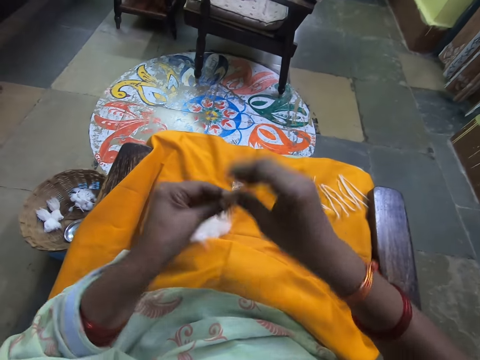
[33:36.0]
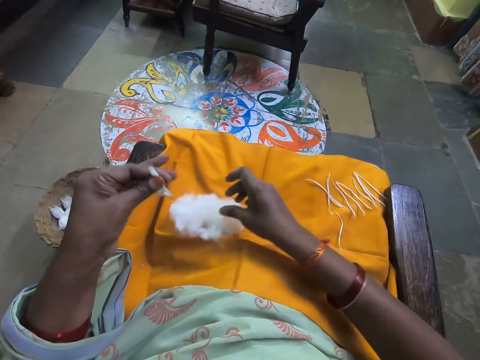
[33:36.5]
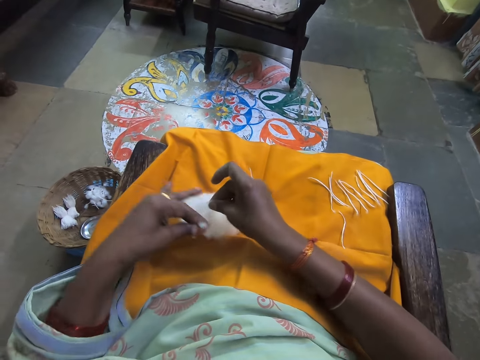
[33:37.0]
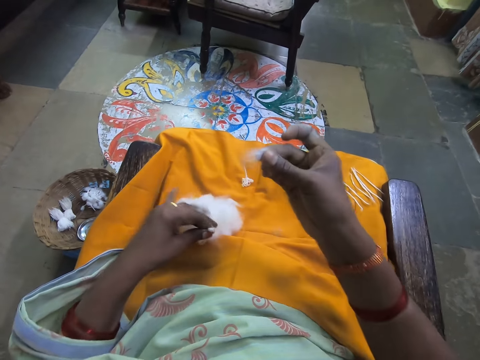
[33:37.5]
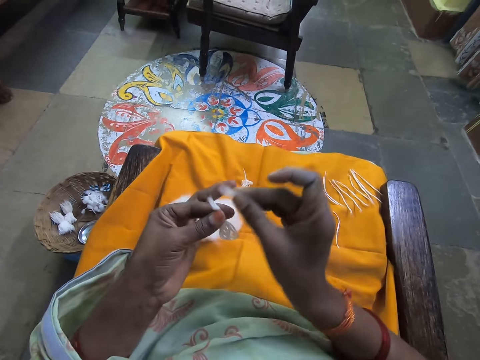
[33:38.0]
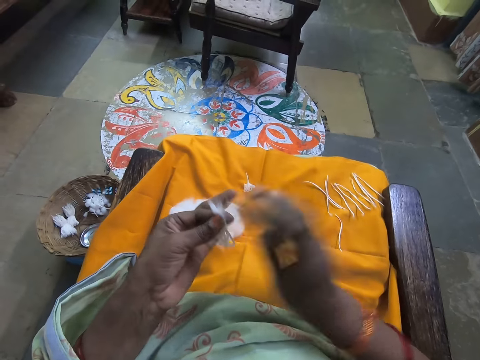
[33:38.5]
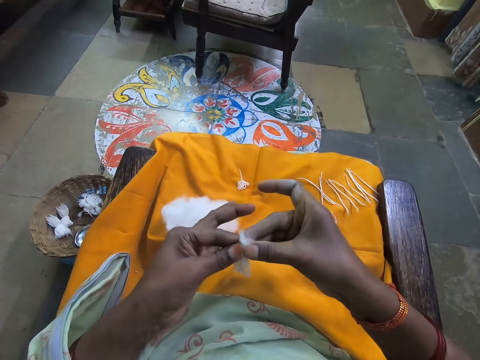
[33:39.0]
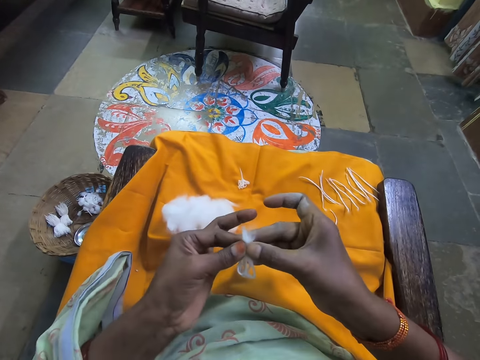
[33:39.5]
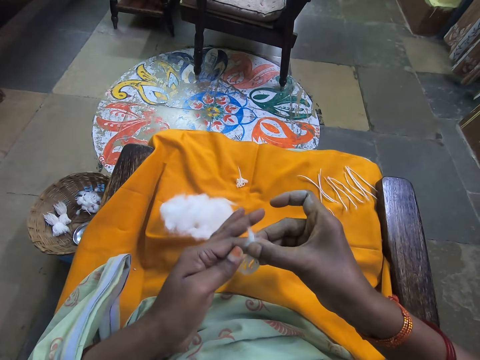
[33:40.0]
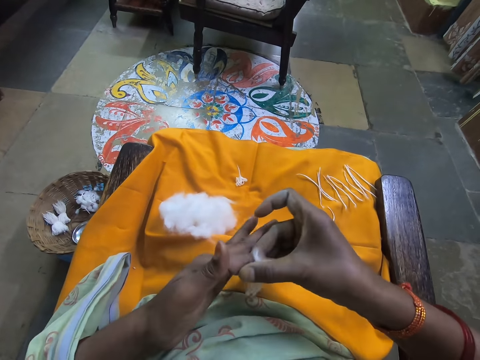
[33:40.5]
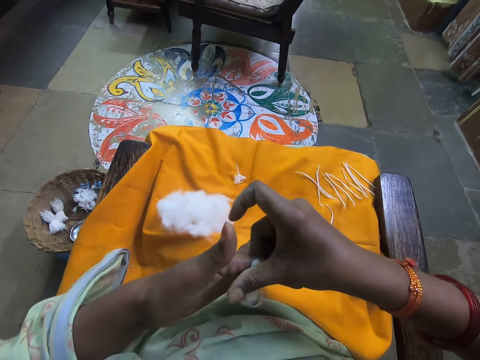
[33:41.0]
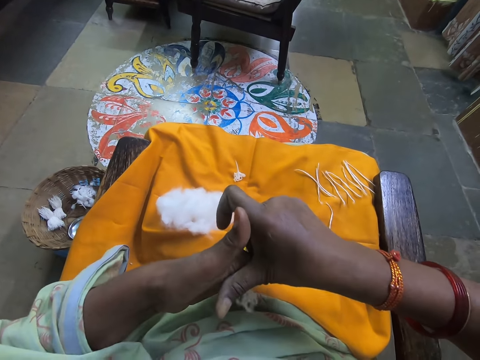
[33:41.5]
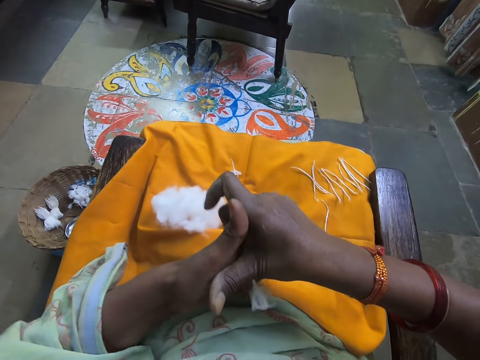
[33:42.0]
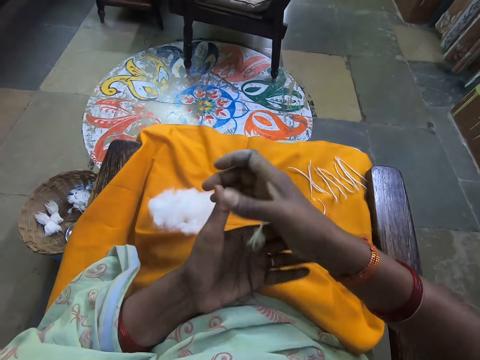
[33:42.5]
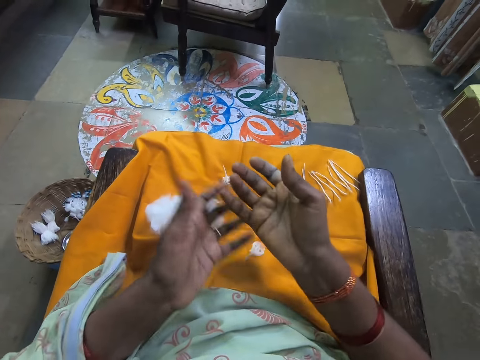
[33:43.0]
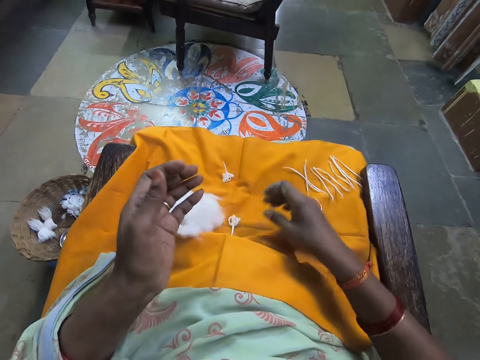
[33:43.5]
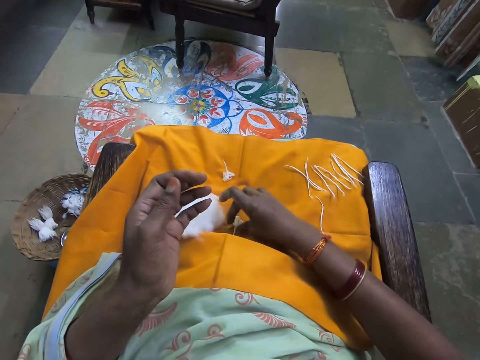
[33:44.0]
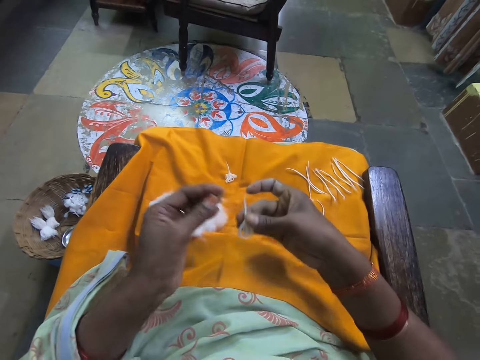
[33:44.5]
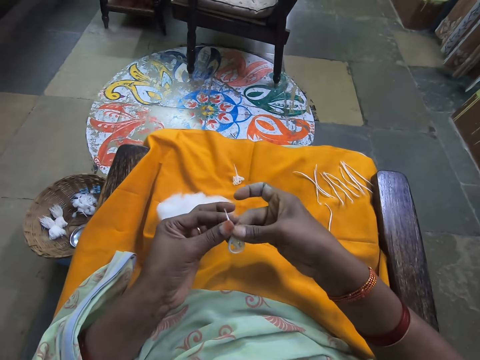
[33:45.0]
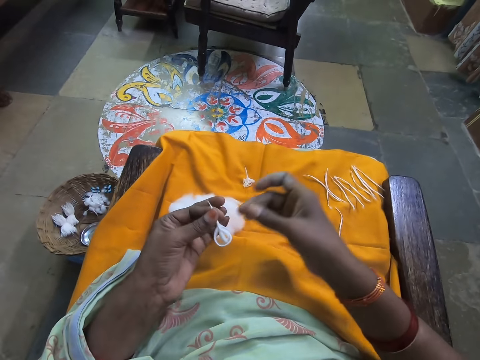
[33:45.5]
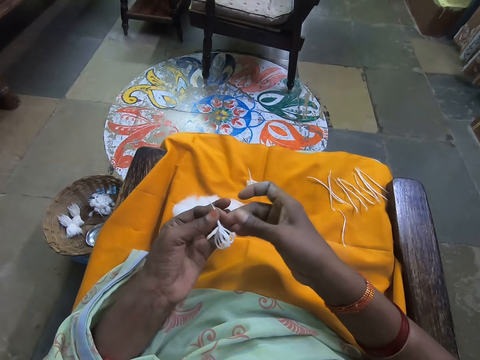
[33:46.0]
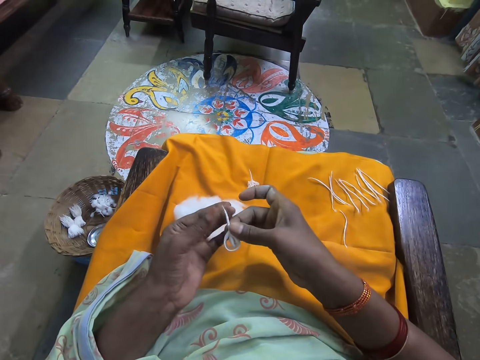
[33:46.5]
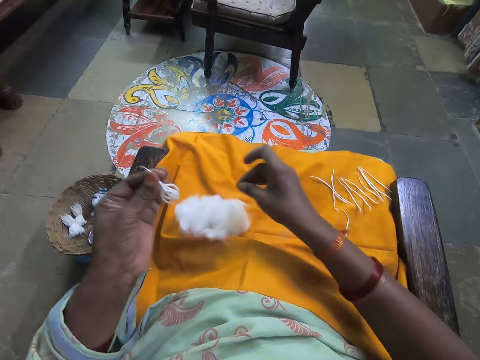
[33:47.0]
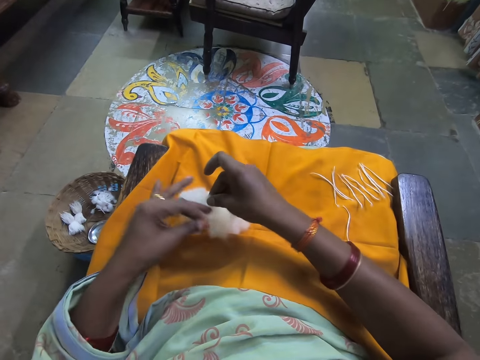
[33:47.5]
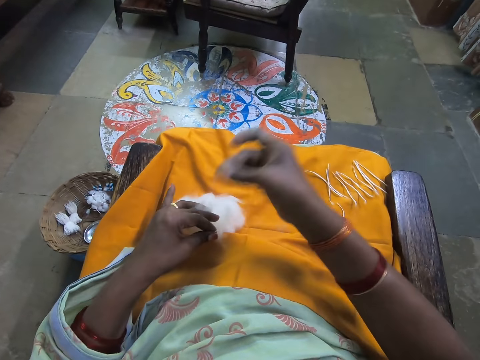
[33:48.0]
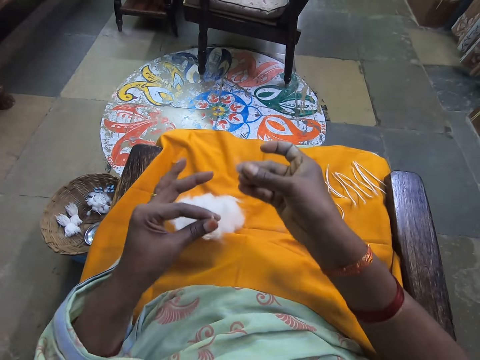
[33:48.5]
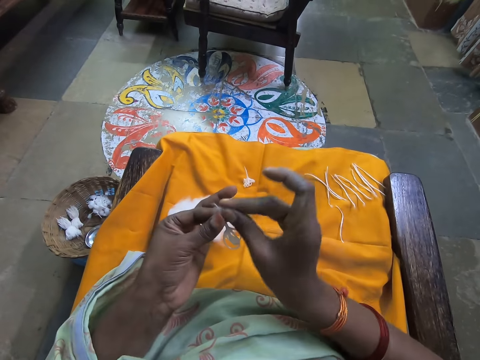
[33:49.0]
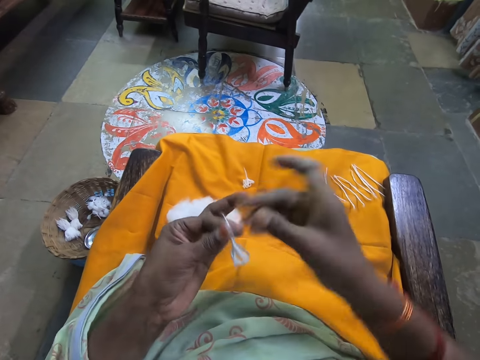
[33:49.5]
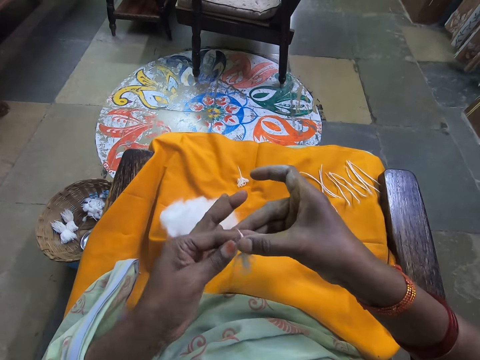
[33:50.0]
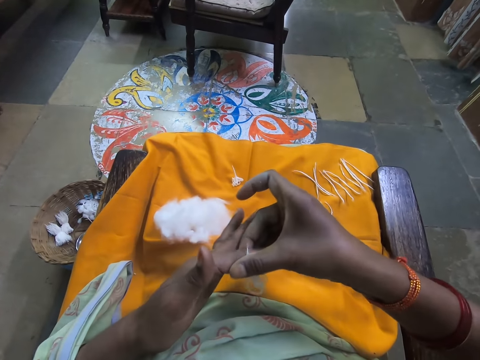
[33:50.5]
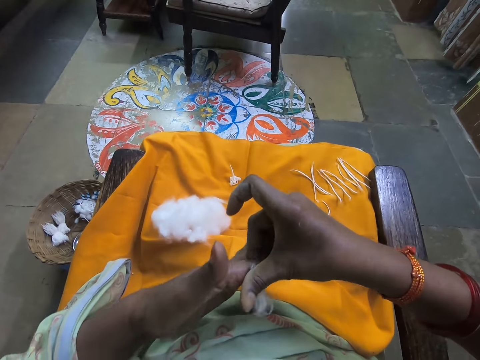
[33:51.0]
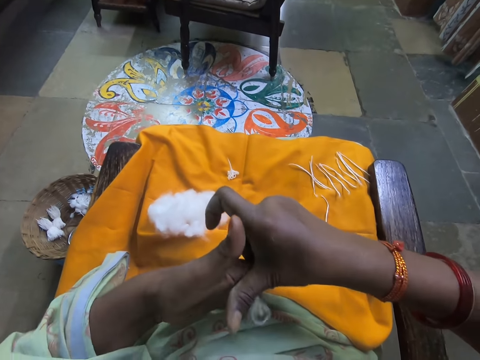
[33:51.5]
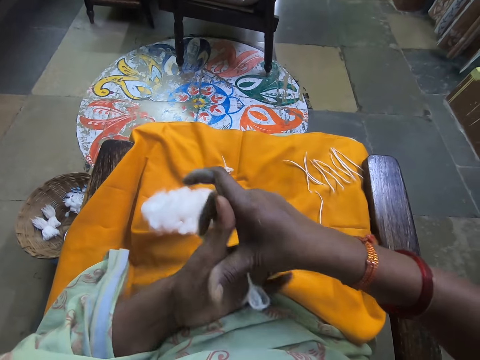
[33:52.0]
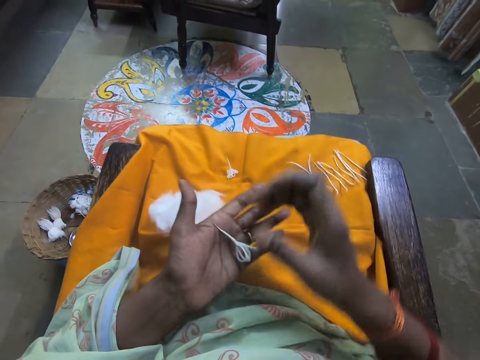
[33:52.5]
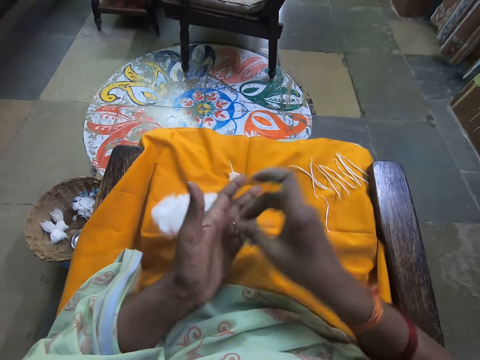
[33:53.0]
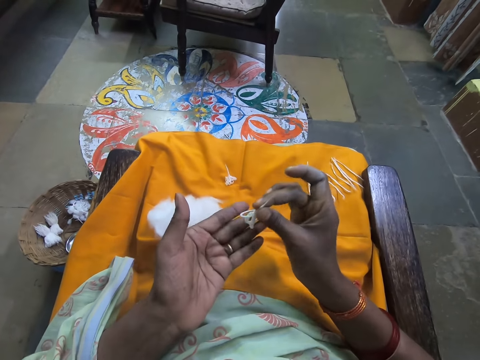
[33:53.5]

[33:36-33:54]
The camera wearer scoops cotton. She cuts out a piece of wool from the bundle of wool on the yellow cloth with her right hand. She holds the cut-out wool and four folded wool together. She rolls the cotton. She folds the cut-out wool and four folded wool together. She drops the four folded wool on the yellow cloth. She picks the four folded wool from the yellow cloth with her right hand. She scoops the cotton. She cuts out a piece of wool from the bundle of wool on the yellow cloth with her right hand. She holds the cut-out wool and four folded wool together. She folds the cut-out wool and four folded wool together. She rolls the cotton.

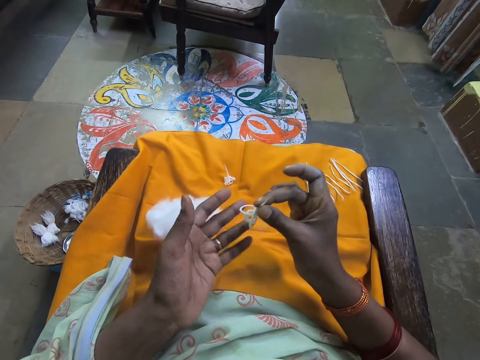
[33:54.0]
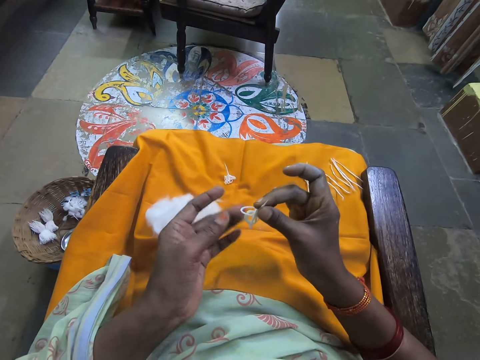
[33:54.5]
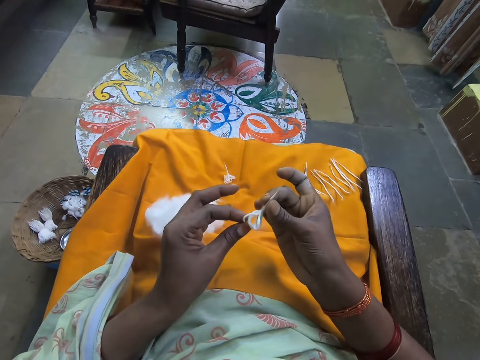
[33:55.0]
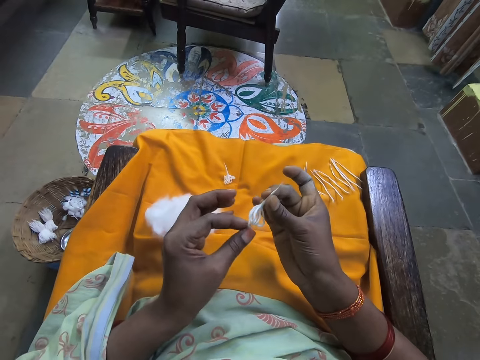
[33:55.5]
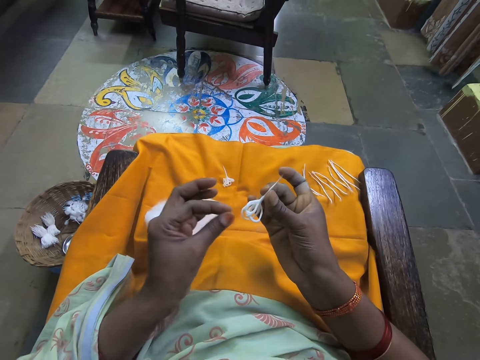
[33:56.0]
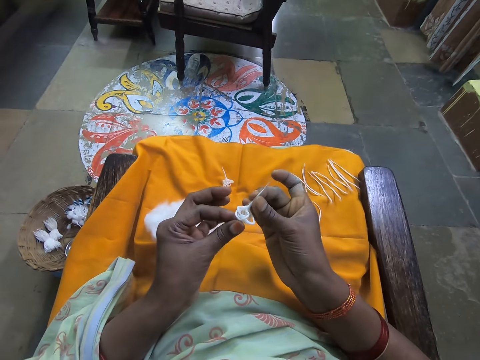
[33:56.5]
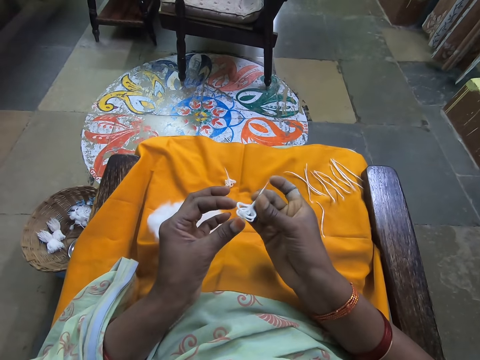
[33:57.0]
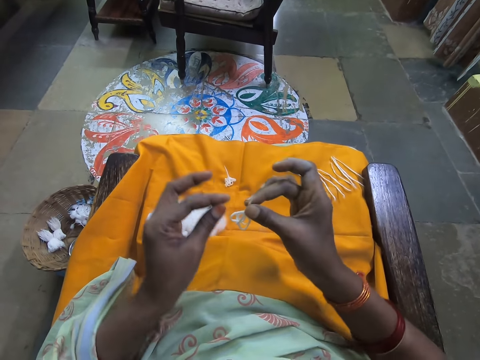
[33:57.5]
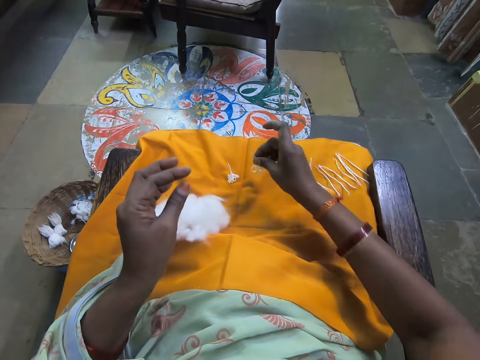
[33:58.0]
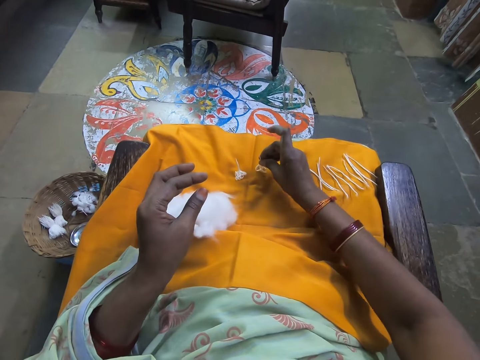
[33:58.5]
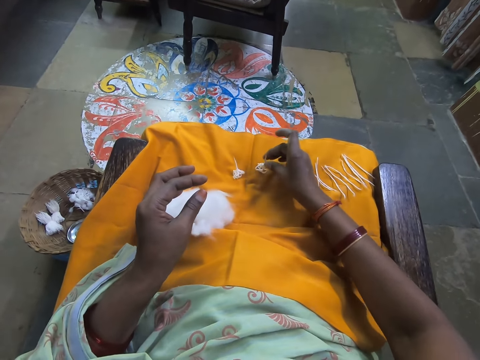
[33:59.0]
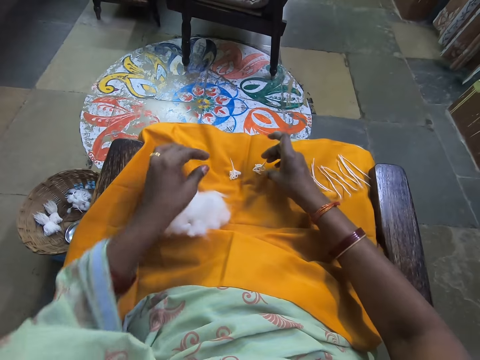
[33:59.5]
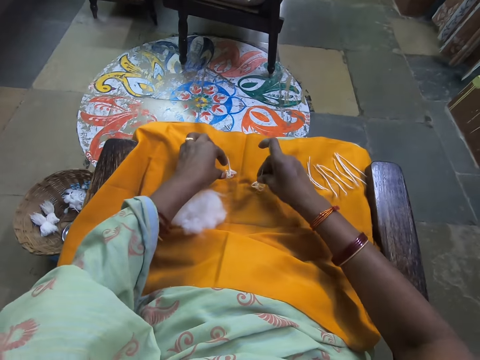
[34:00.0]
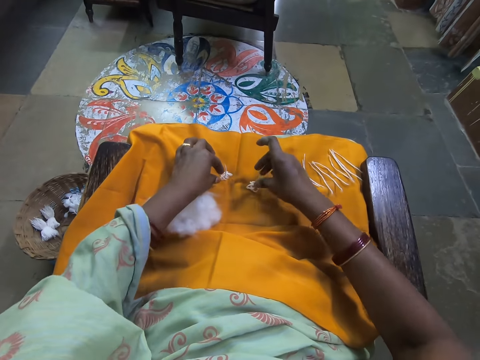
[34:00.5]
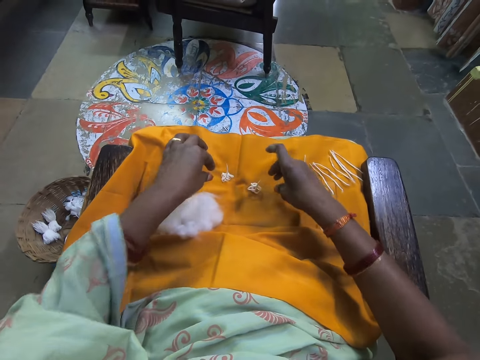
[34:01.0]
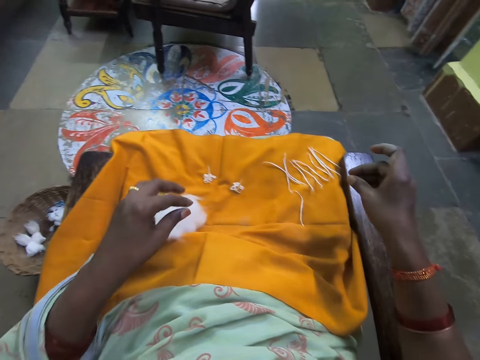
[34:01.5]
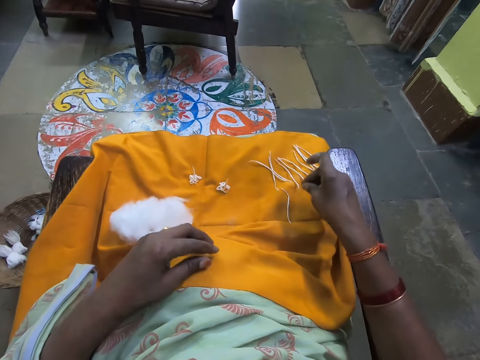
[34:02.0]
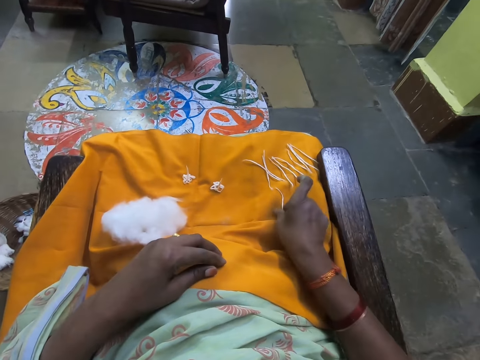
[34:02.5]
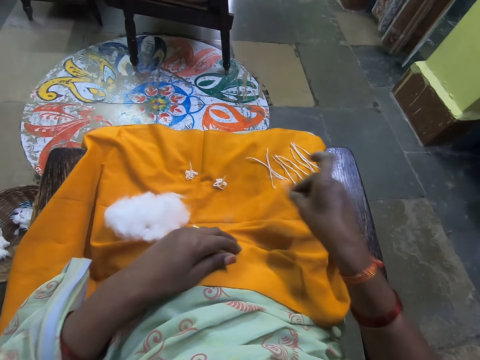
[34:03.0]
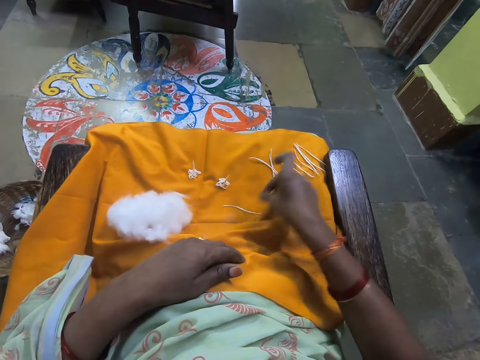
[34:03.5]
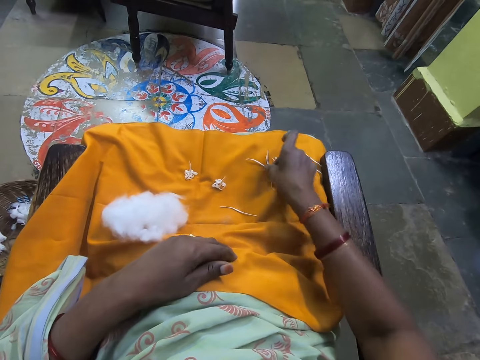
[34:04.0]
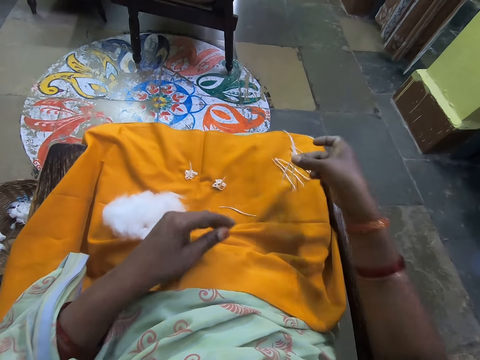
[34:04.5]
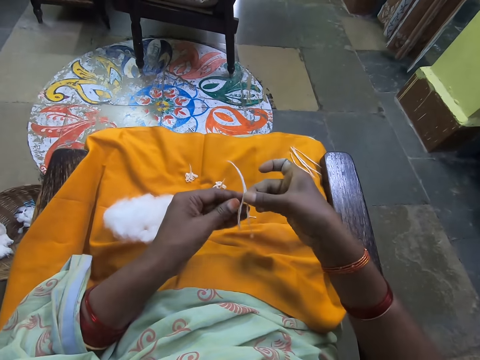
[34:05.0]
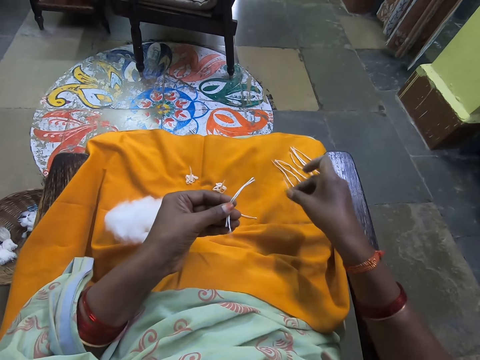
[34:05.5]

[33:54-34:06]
The camera wearer arranges threads. They touch the folded wool. They drop the four folded wool at the corner of the yellow cloth. They arrange the threads. They pick a folded wool from the yellow cloth. They place the folded wool on the yellow cloth. They pick three folded wool from the yellow cloth.
